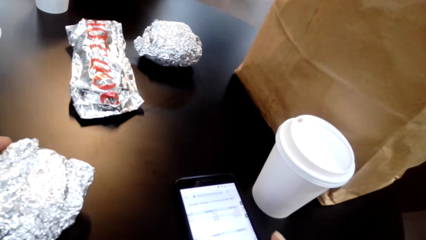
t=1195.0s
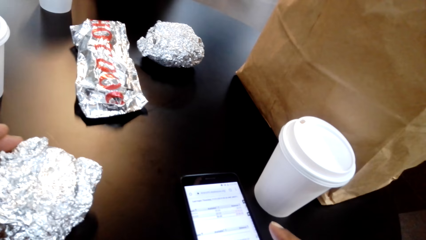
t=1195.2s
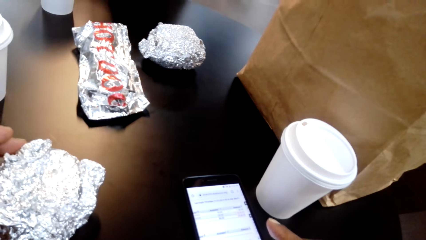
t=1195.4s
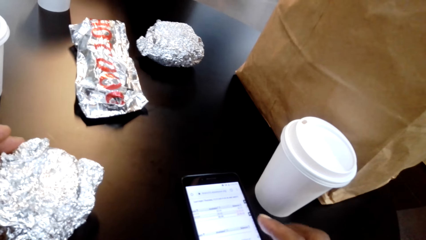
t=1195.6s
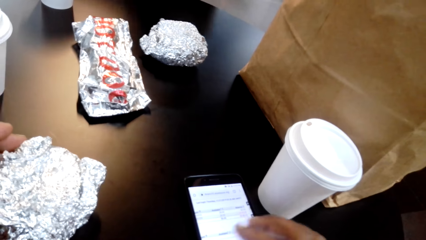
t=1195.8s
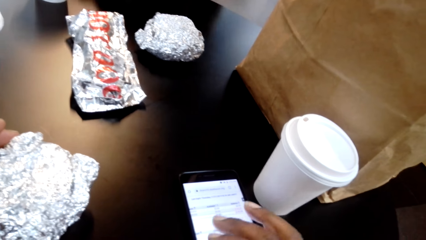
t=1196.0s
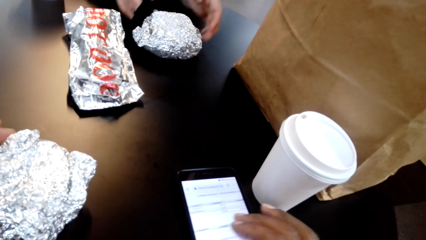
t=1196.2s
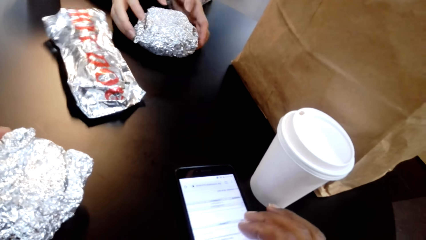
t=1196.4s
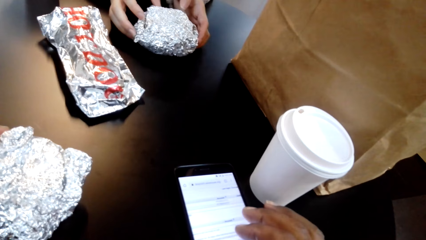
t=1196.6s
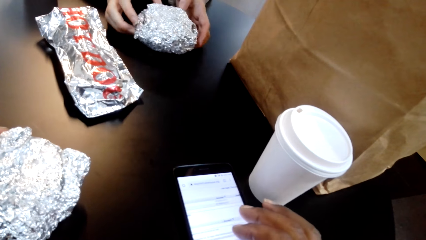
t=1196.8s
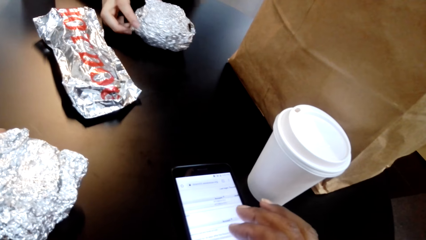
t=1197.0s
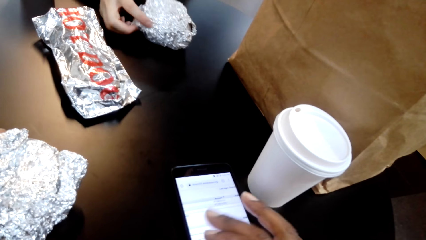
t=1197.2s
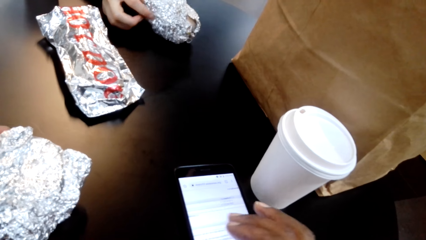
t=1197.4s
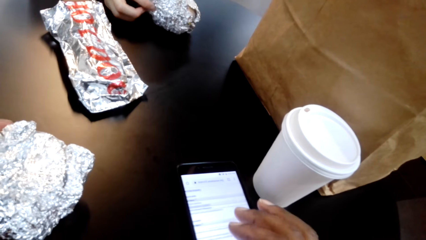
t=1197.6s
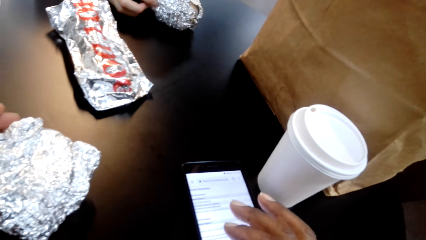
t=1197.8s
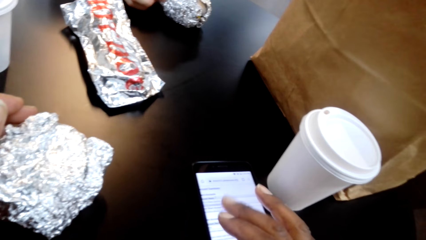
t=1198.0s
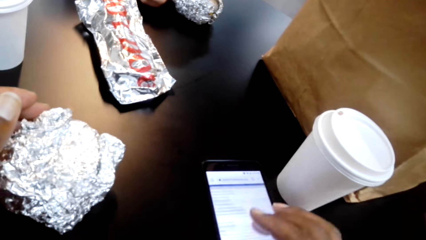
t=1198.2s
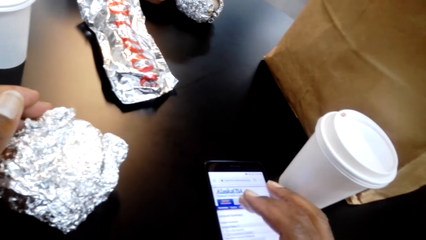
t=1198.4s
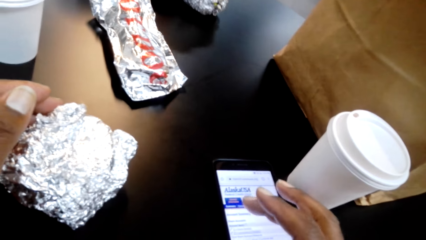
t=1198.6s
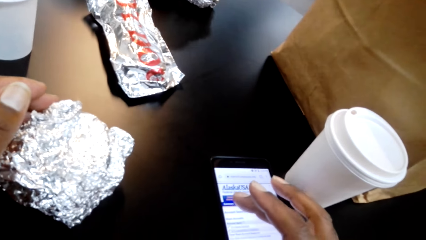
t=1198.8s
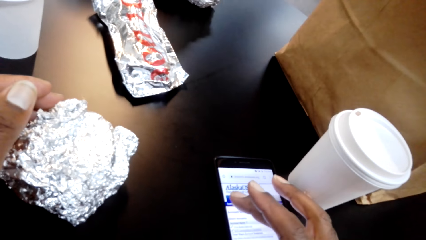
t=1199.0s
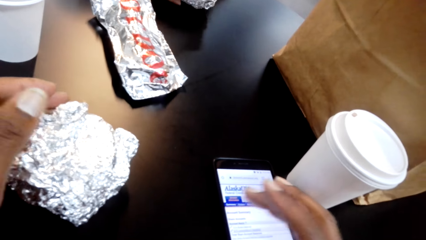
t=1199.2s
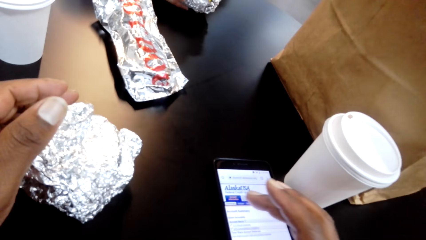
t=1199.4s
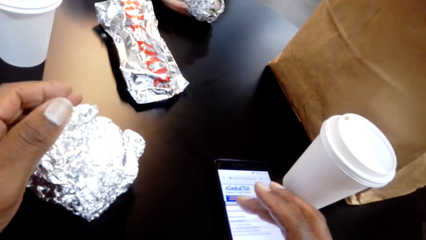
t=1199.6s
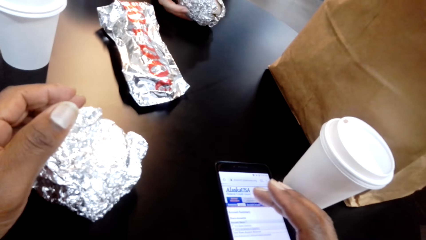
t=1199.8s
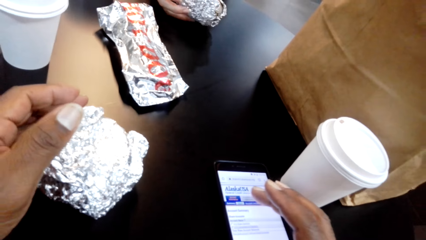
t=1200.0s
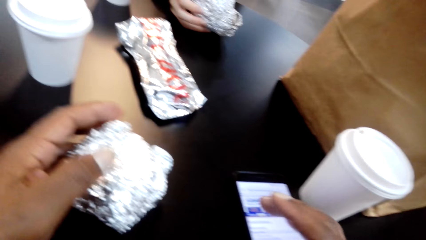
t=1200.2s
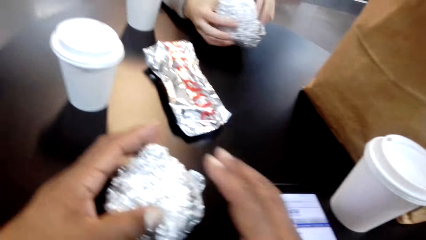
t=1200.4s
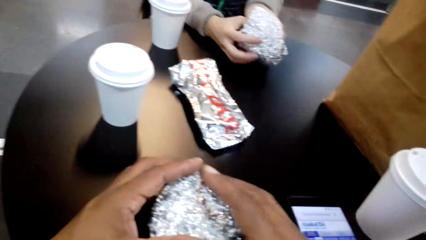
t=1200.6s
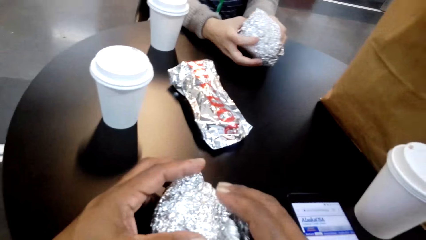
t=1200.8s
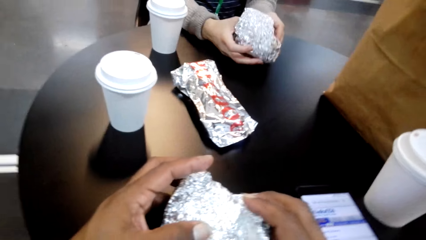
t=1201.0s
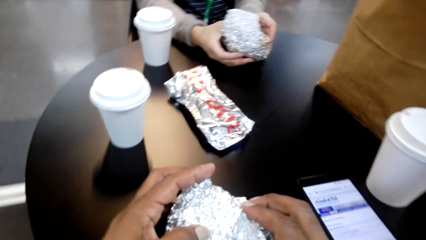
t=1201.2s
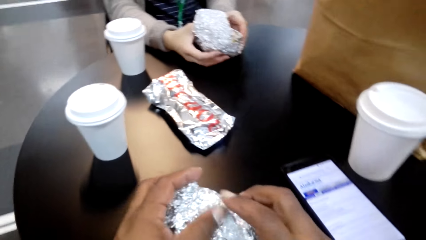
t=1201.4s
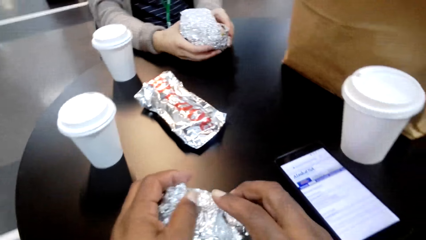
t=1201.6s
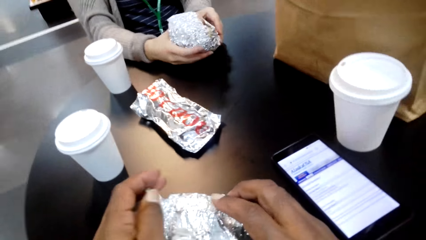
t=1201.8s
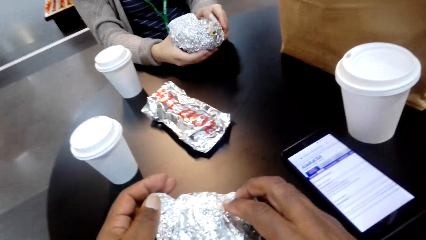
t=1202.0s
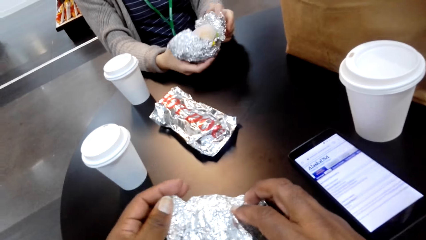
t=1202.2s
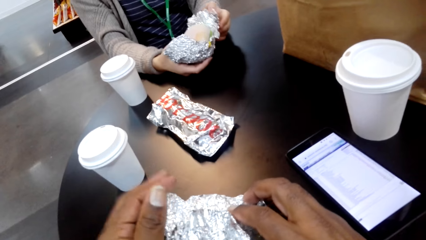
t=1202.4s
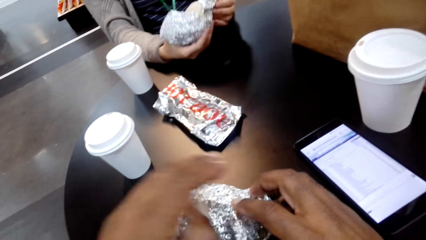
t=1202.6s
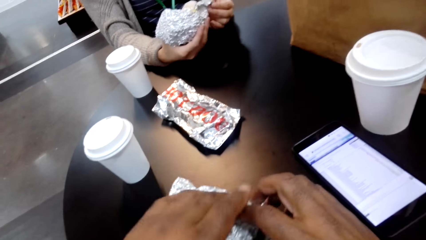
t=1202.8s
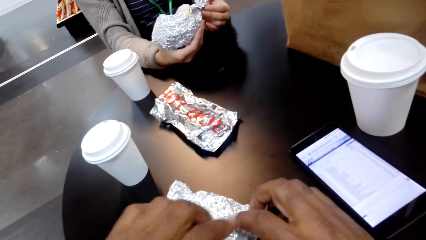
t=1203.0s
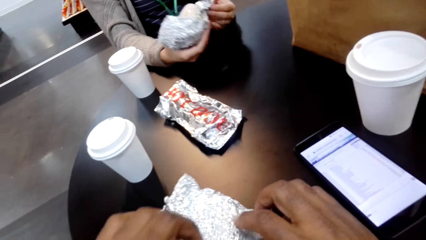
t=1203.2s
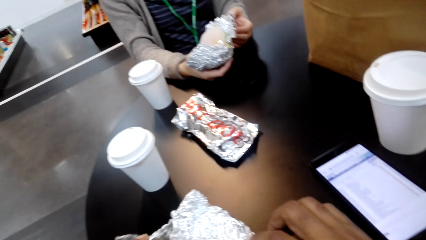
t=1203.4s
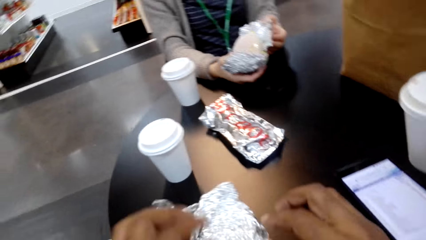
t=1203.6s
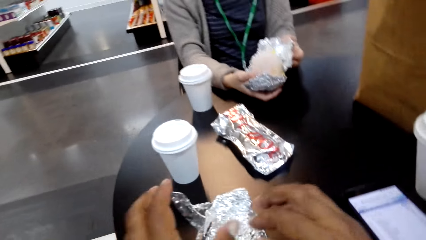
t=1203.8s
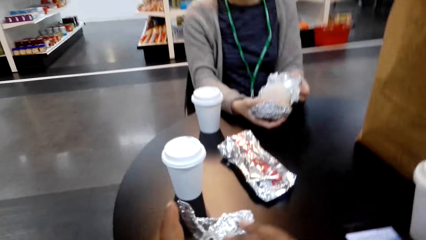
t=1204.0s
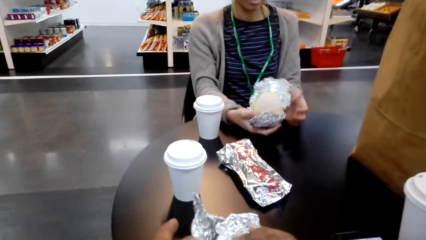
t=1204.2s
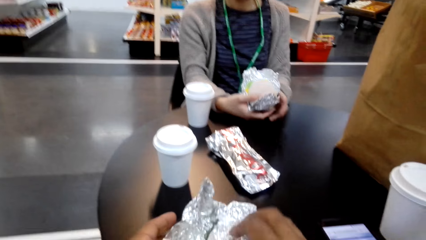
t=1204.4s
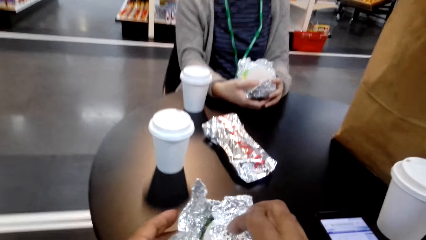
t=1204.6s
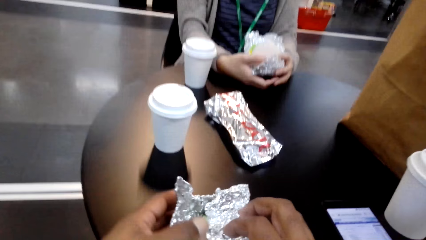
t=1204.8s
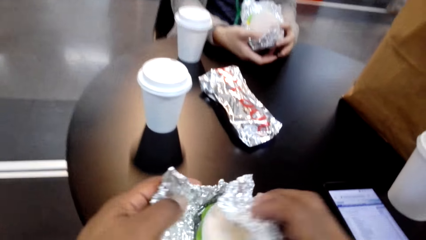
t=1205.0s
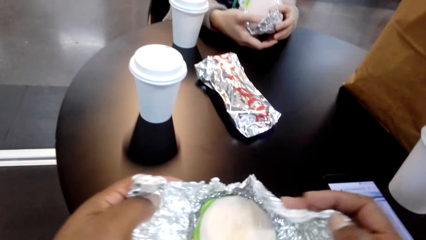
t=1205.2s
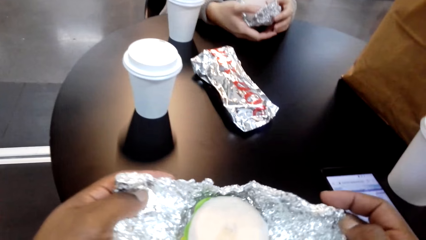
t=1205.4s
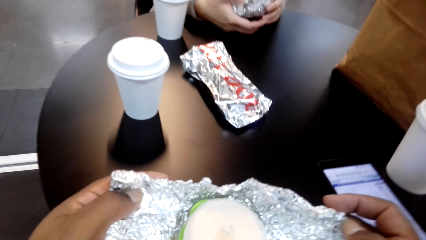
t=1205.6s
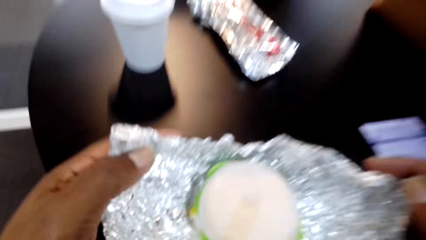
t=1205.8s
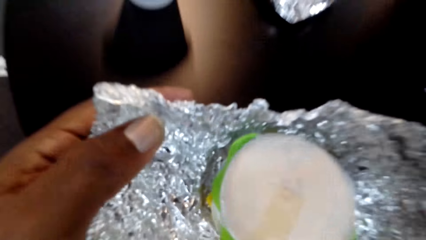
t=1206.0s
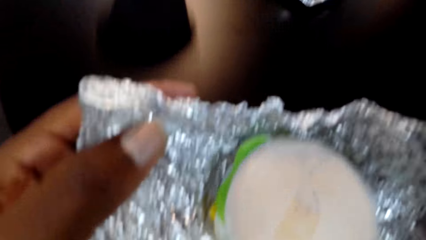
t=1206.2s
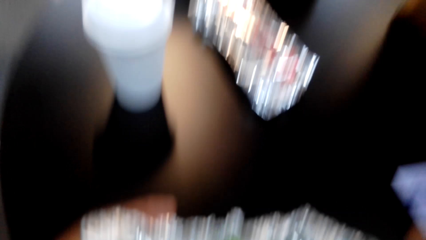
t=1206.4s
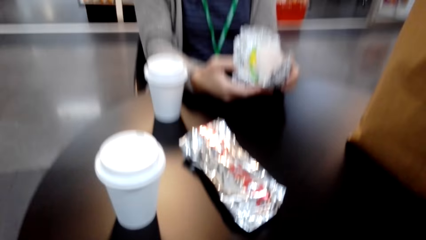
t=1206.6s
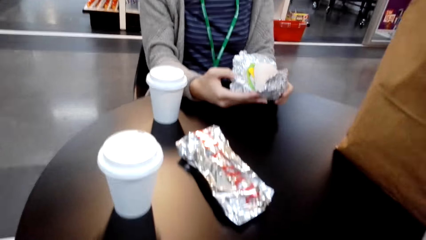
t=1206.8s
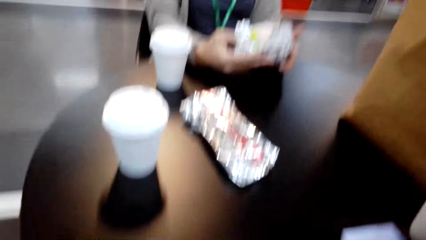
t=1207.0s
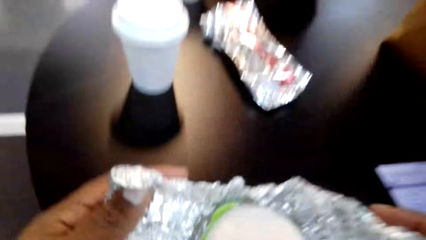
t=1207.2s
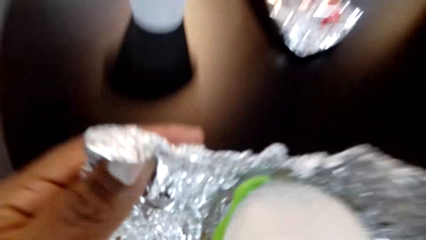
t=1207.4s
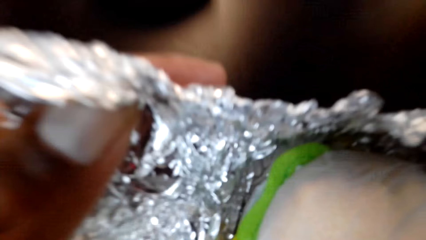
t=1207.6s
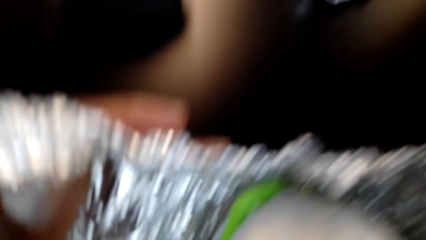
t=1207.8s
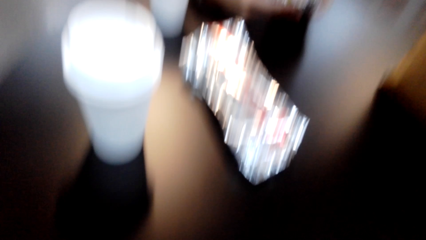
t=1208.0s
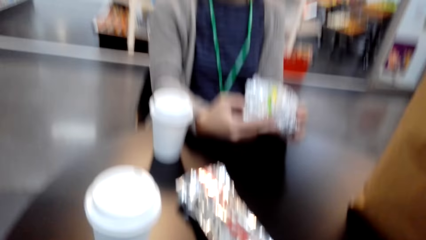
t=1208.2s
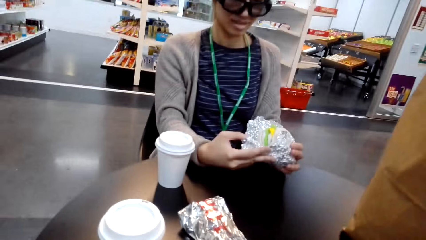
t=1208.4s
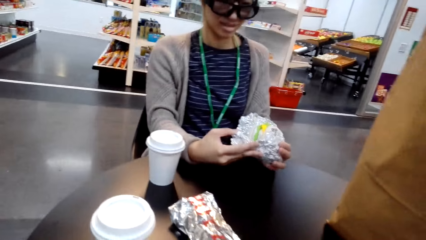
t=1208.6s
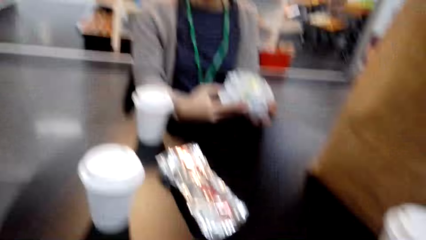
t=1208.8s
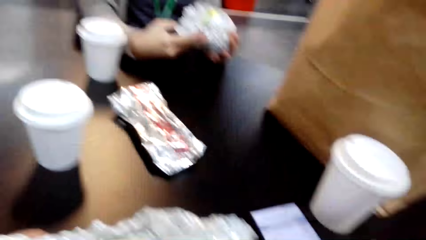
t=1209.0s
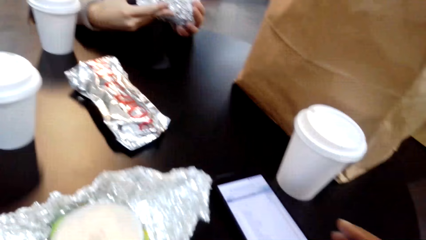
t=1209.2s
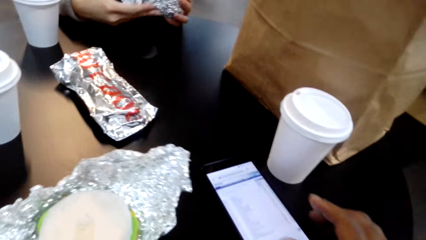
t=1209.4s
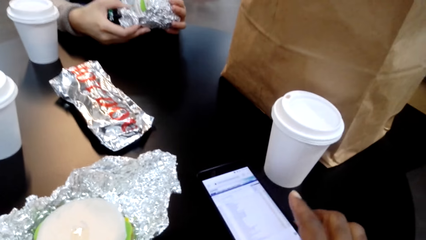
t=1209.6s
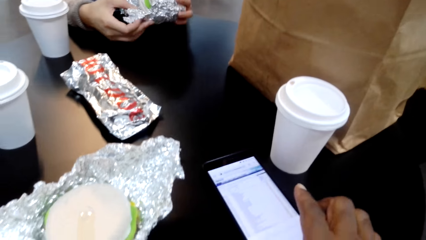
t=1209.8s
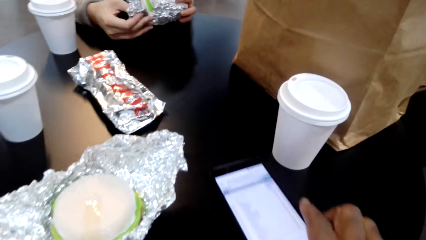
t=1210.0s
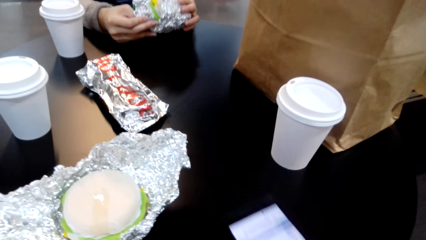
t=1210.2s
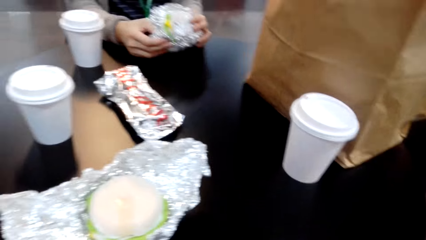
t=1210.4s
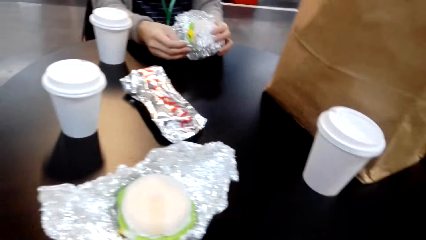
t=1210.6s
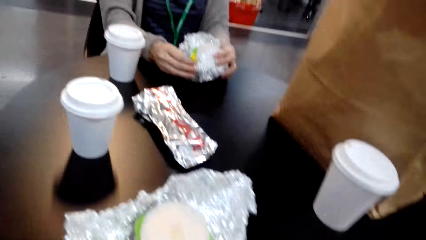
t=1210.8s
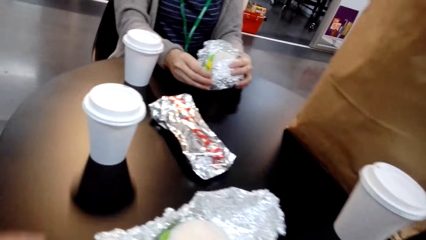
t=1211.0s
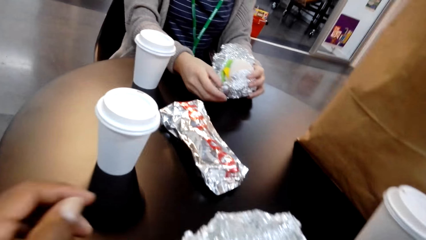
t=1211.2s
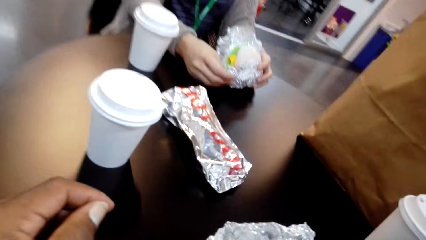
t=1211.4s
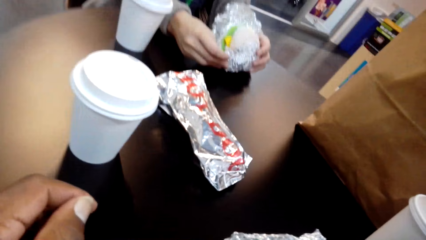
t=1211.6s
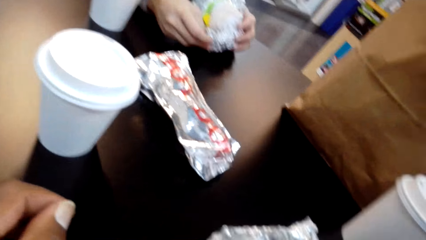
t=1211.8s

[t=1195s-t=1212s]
The camera wearer scrolls the phone. A lady takes wrap food from the table. The camera wearer scrolls the phone. The lady unwraps something. The camera wearer opens the wrap food. They take a cellphone.
